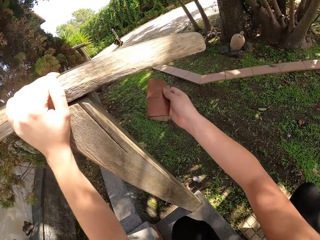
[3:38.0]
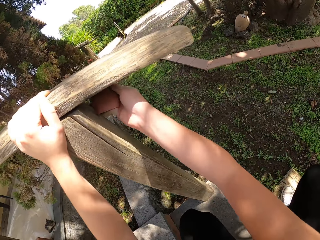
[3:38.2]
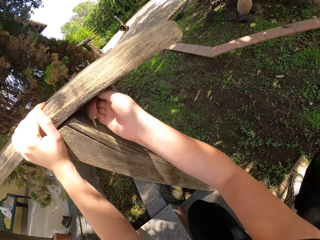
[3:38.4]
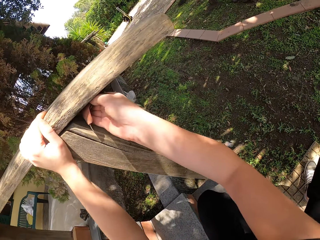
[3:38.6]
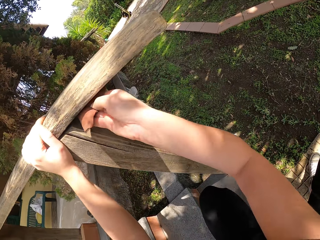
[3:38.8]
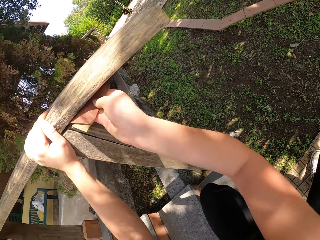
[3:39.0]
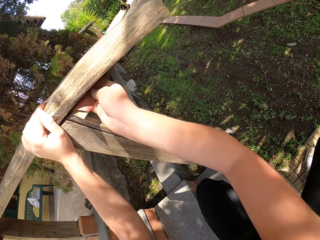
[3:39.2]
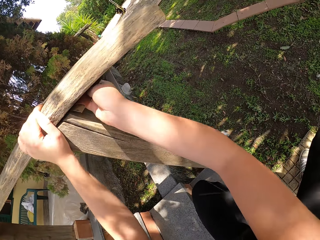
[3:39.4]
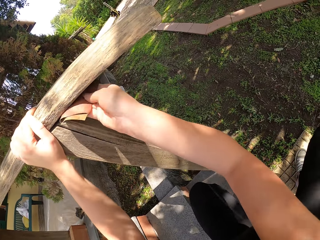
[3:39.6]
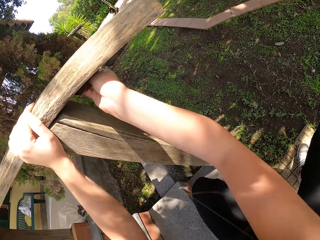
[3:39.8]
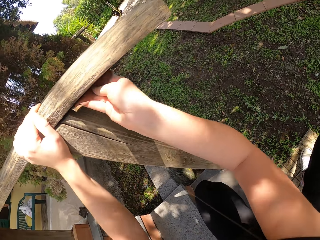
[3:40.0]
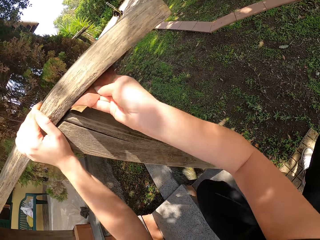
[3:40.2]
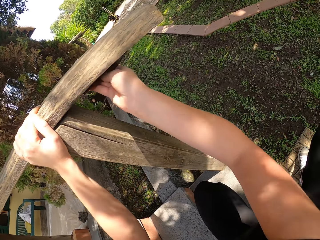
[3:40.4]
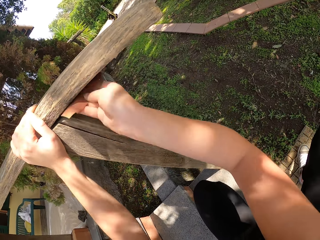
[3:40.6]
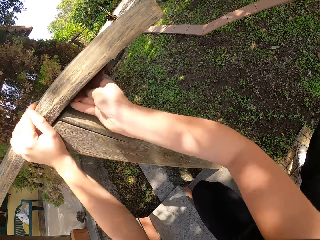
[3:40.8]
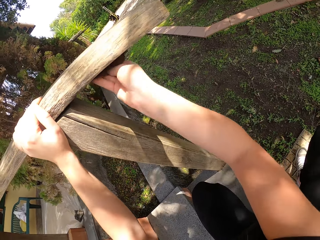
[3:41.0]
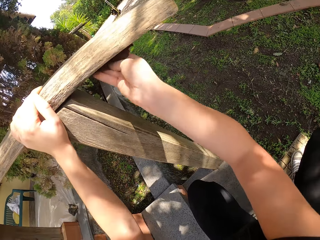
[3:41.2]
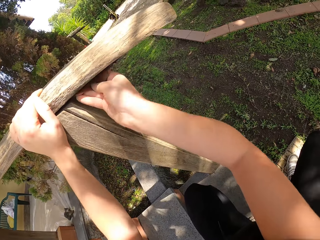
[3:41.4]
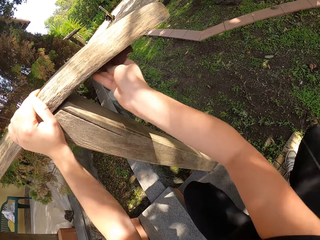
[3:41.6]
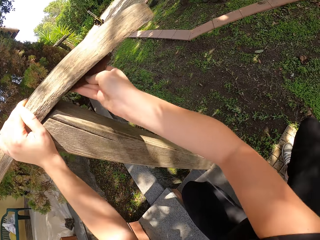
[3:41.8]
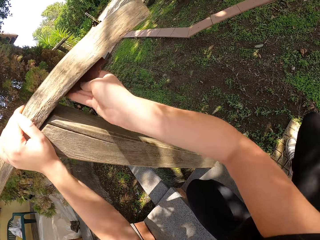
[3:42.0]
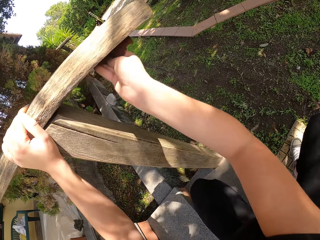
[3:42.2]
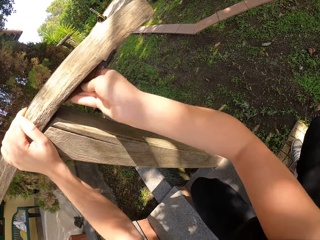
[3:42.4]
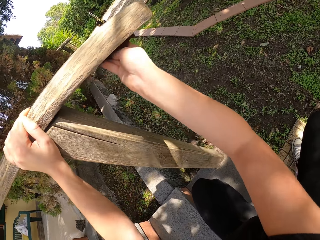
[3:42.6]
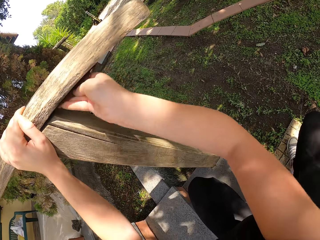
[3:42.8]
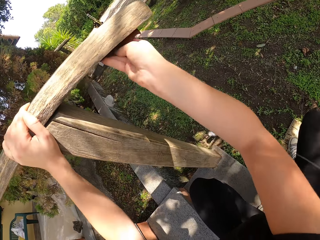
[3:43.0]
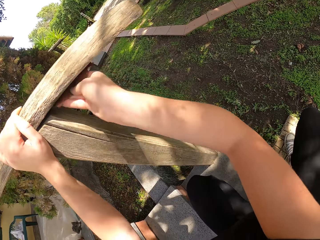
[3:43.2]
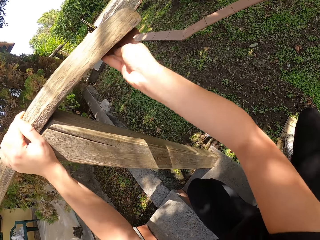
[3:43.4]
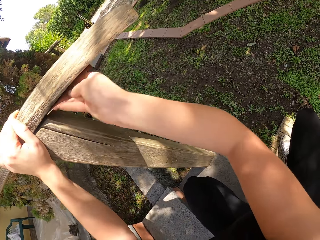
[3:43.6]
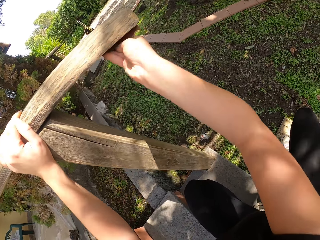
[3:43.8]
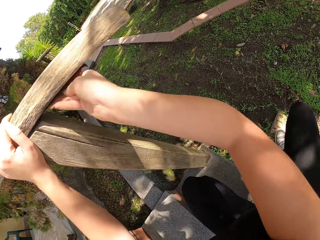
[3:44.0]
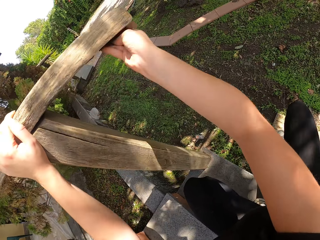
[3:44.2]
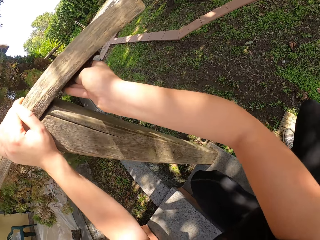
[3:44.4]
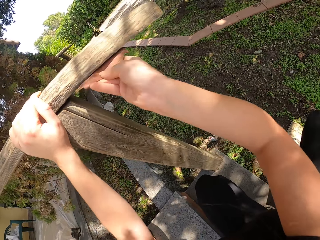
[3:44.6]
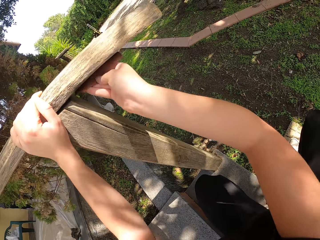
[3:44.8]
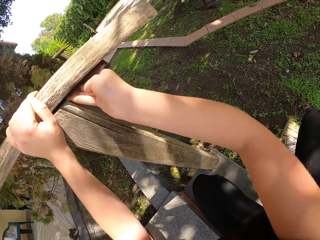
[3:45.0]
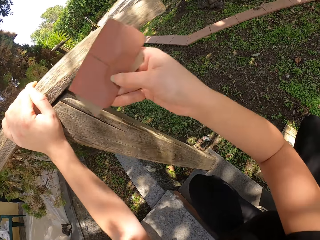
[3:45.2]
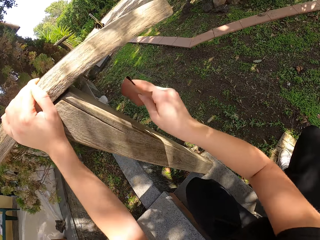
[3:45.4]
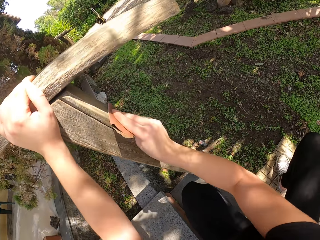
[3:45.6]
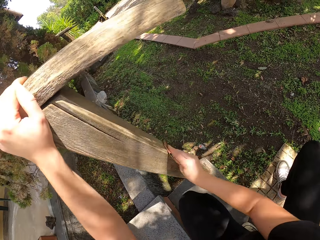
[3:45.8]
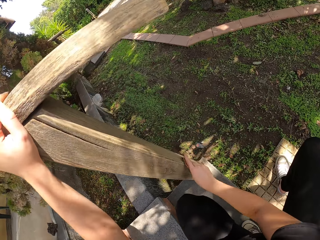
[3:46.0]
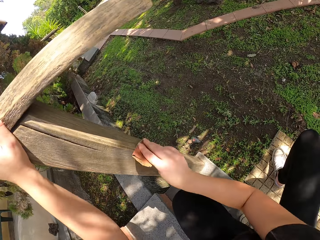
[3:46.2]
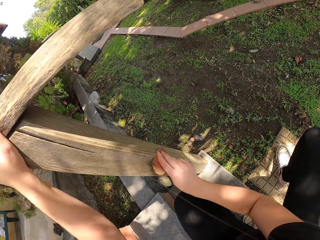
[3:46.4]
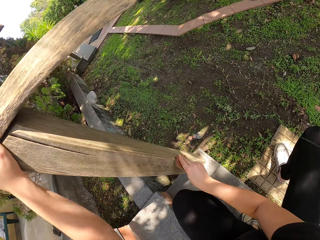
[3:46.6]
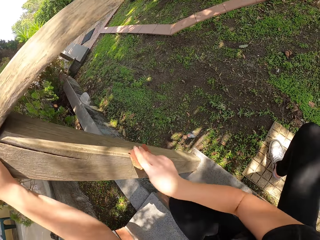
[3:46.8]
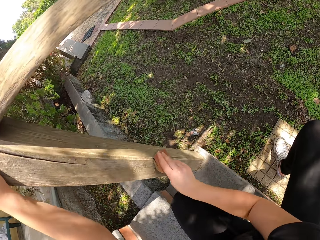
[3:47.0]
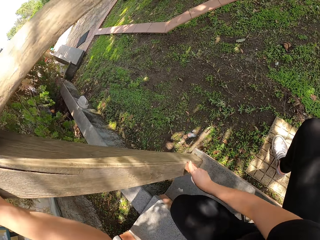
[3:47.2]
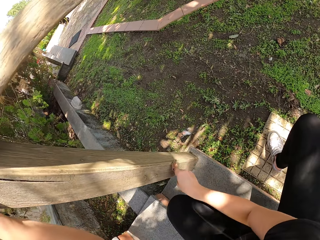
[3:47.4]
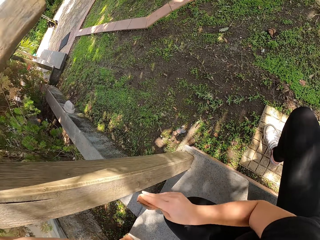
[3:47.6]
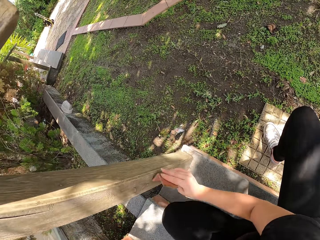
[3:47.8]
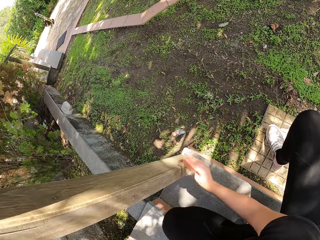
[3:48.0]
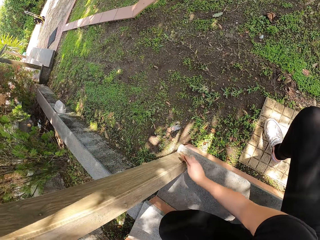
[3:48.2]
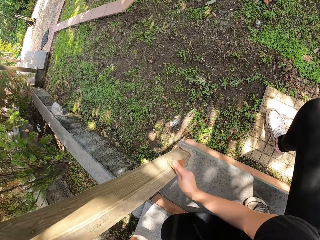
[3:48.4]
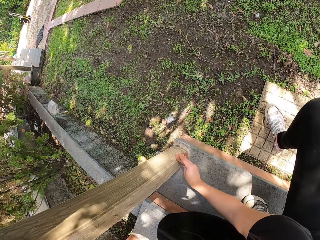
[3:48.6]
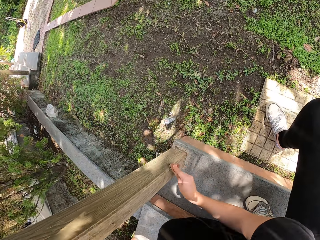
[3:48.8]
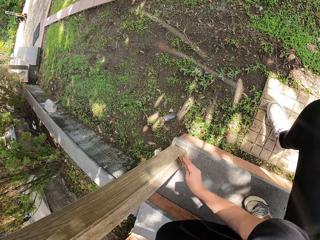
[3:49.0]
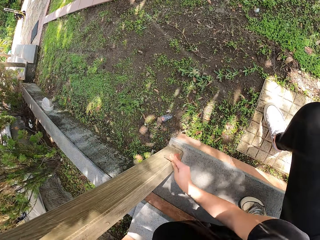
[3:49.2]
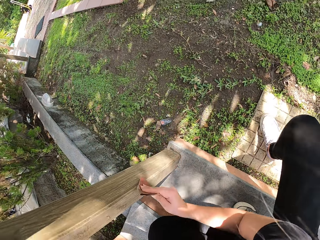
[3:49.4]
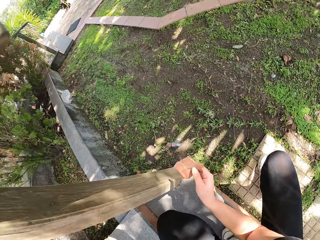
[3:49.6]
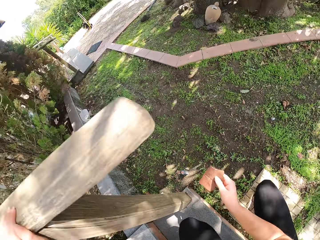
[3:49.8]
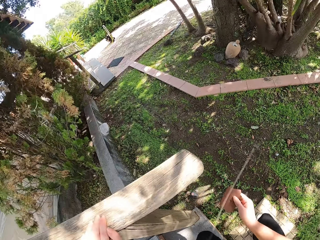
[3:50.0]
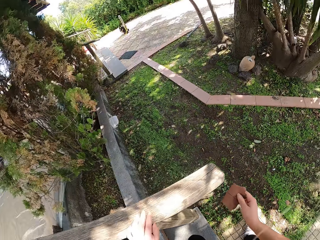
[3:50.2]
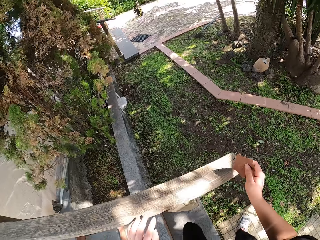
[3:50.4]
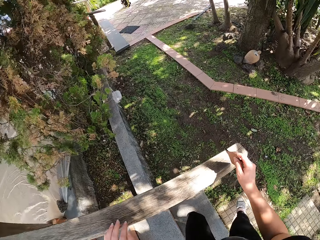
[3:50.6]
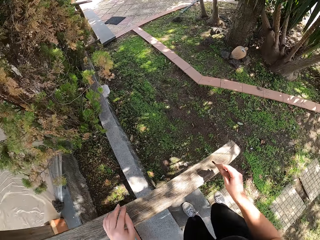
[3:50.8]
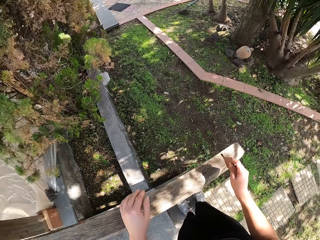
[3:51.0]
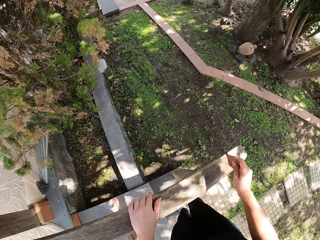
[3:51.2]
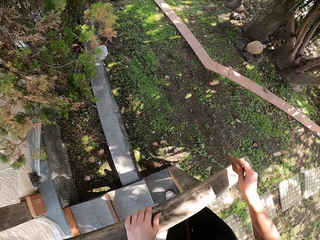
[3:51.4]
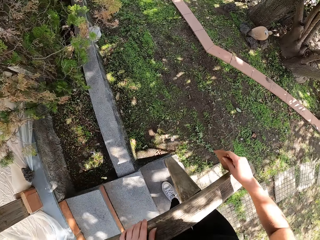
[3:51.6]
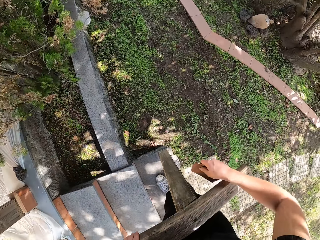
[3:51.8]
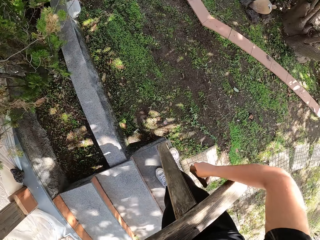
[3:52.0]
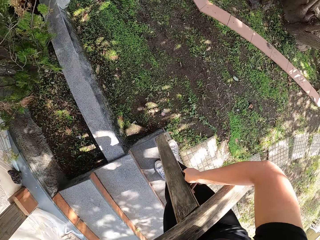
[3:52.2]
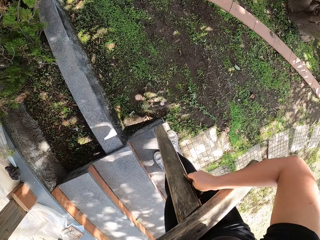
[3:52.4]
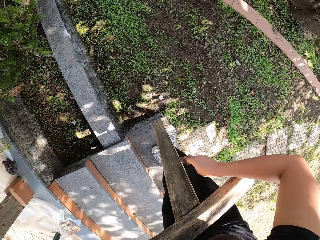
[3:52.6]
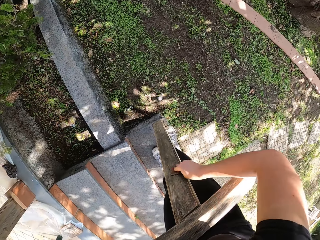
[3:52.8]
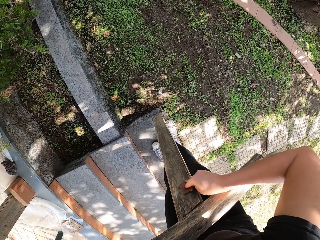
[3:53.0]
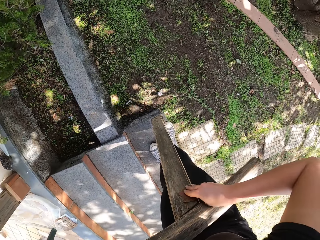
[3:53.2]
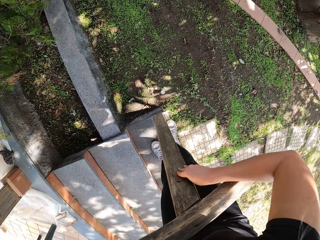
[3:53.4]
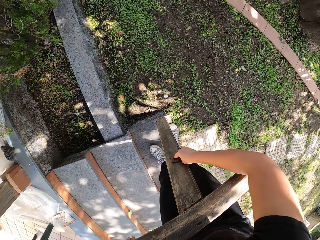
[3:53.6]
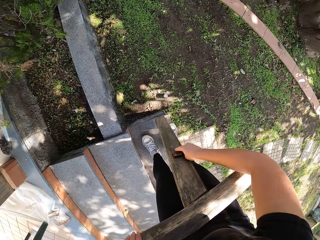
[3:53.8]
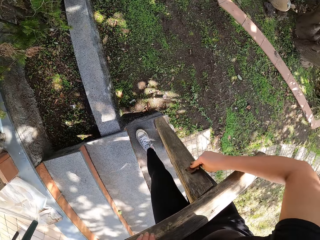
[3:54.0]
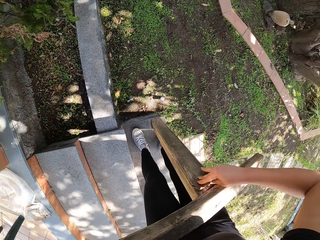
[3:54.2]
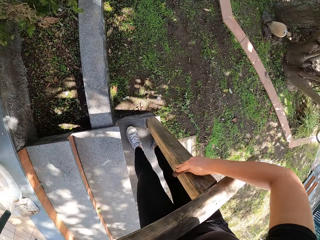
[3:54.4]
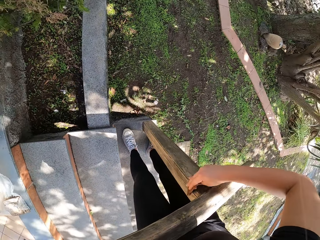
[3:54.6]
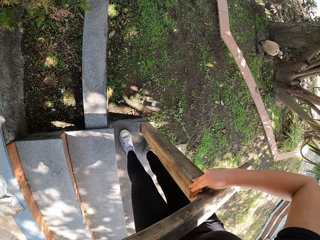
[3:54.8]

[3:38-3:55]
The camera wearer stops scrubbing the wood. They stand up straight. They scrub the wood.

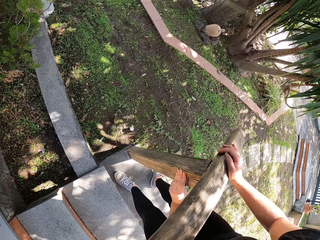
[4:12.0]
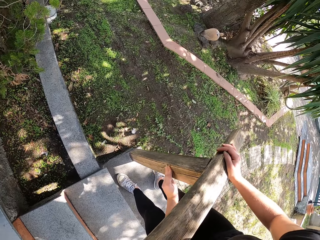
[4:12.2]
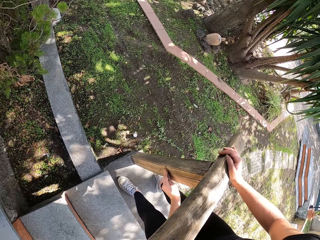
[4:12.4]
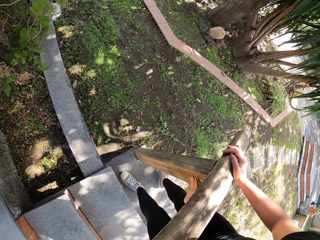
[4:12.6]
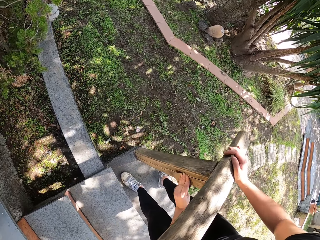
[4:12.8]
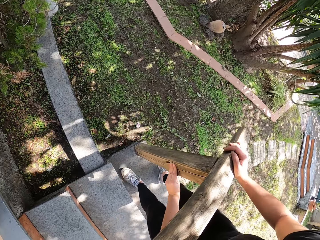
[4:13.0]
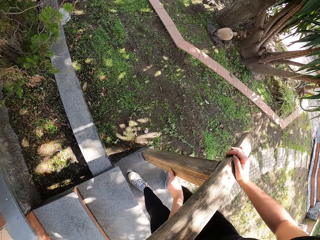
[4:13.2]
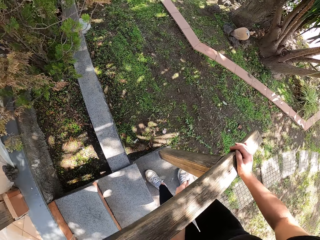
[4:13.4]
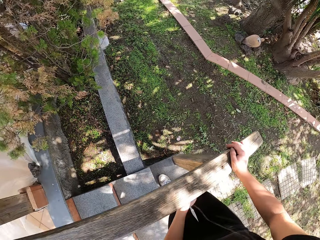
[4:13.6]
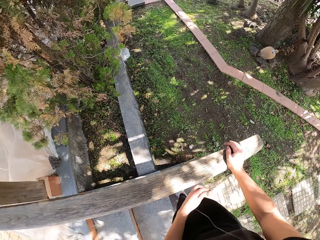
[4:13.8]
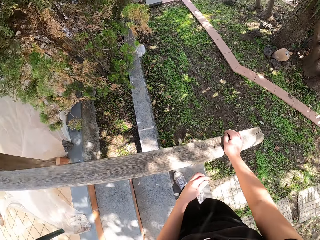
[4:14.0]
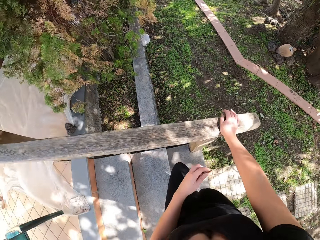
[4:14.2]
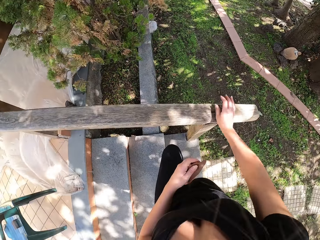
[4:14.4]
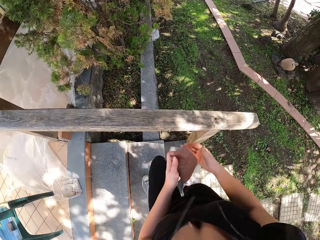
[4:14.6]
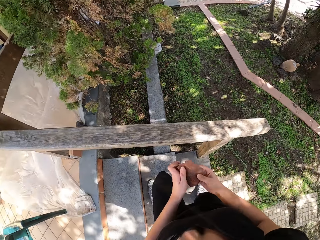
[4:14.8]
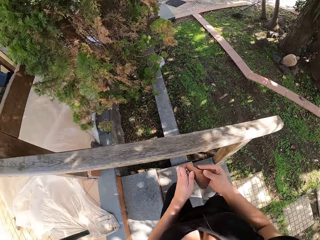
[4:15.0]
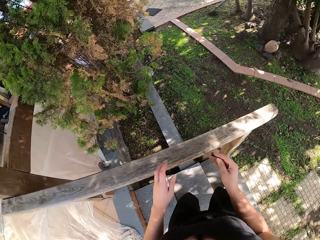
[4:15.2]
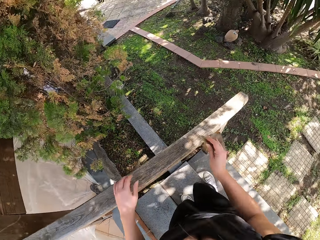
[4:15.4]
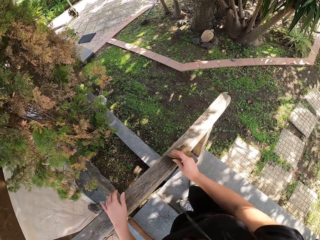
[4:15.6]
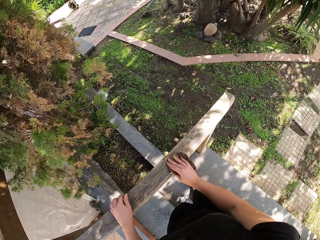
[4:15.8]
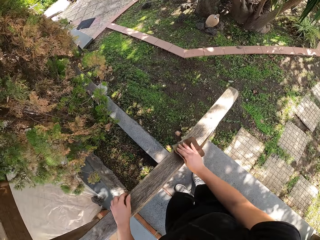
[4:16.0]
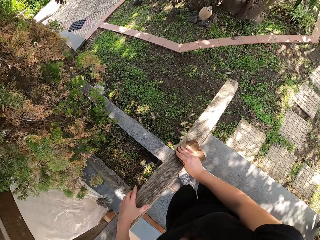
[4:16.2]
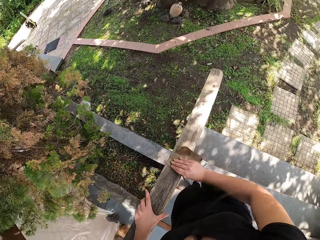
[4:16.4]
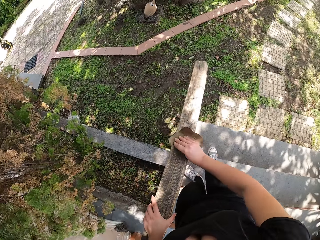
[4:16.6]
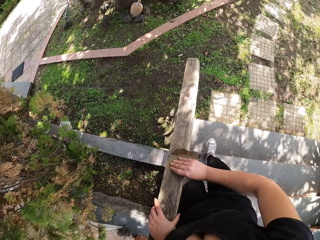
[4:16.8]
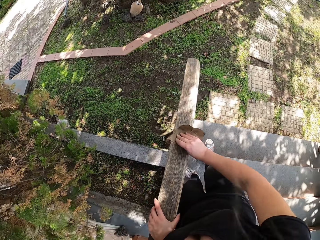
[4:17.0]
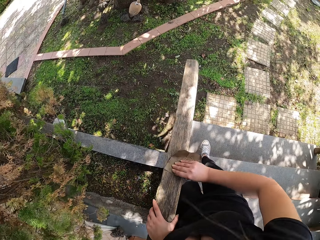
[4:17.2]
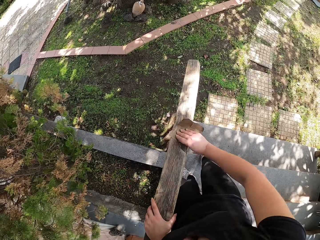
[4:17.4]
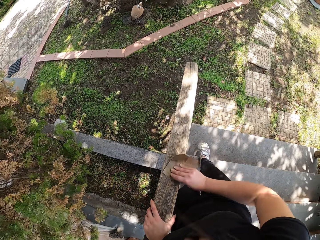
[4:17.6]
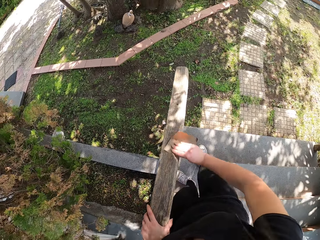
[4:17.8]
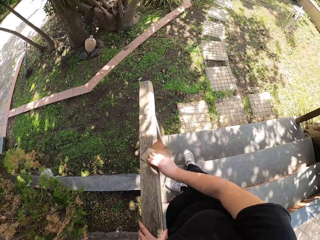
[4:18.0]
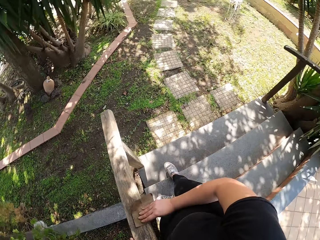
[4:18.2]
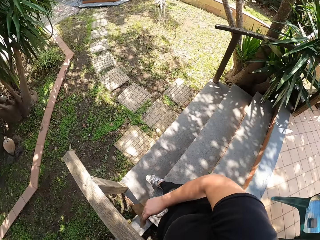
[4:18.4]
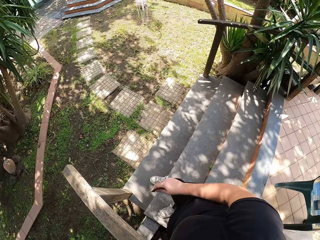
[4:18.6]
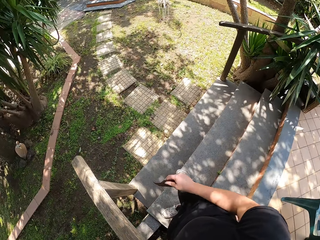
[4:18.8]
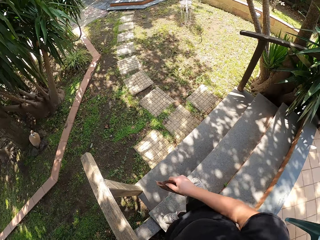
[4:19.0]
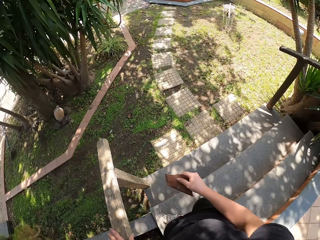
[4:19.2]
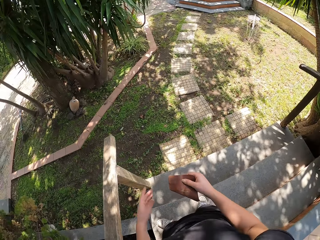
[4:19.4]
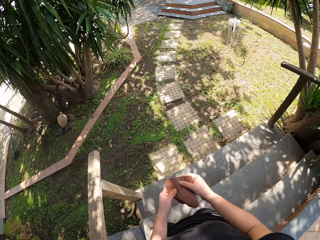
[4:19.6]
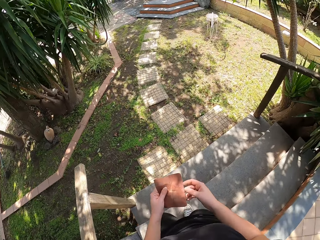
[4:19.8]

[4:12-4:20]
The camera wearer stops scrubbing the wood. They climb up the stairs. They stop. They sandpaper the railing. They stop scrubbing the wood and walk towards wood adjacent to the other.
